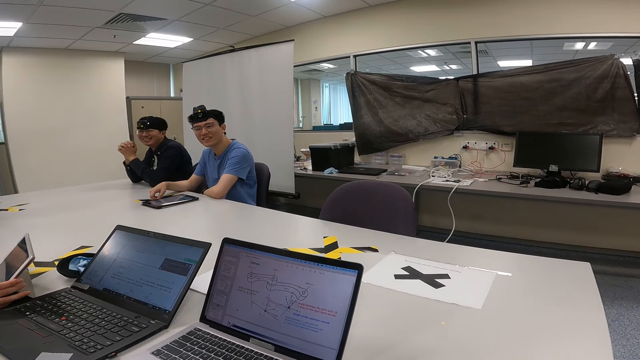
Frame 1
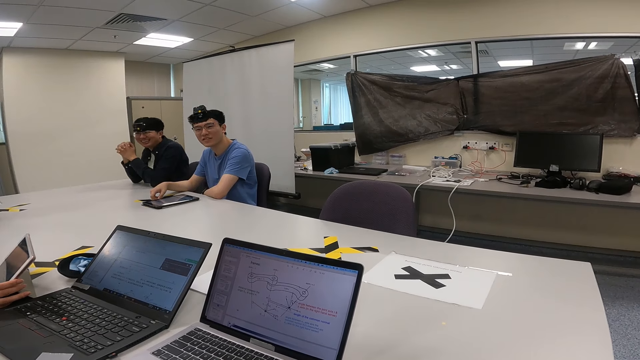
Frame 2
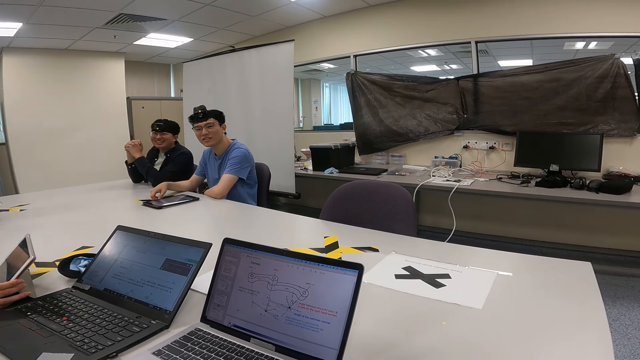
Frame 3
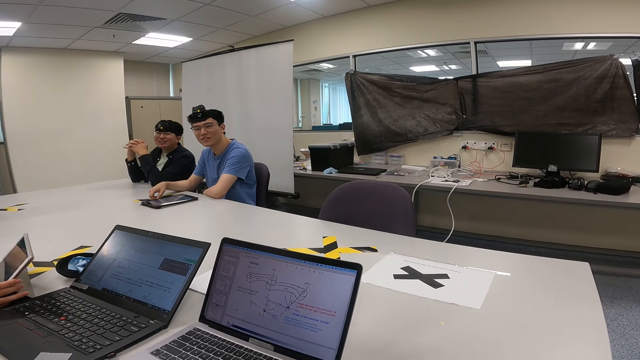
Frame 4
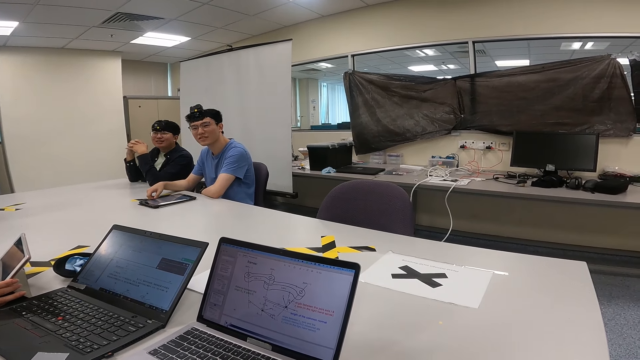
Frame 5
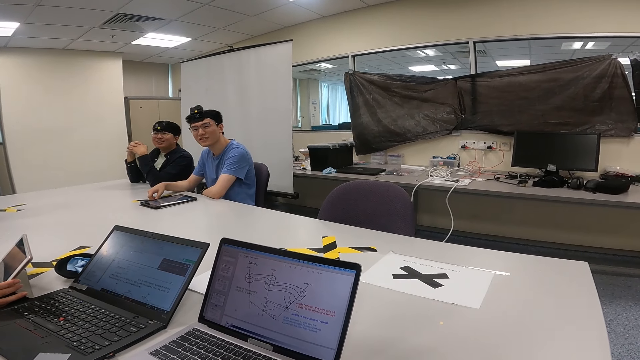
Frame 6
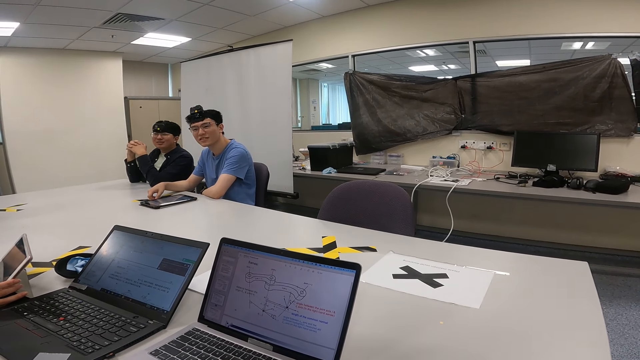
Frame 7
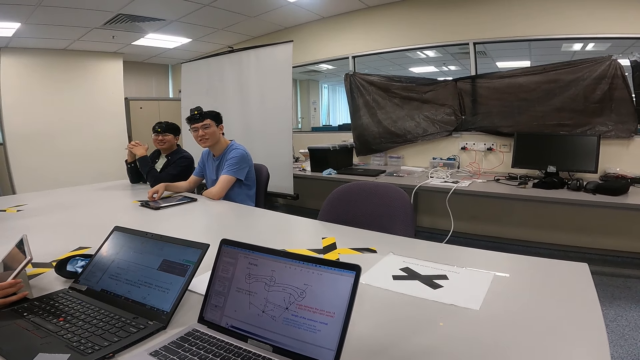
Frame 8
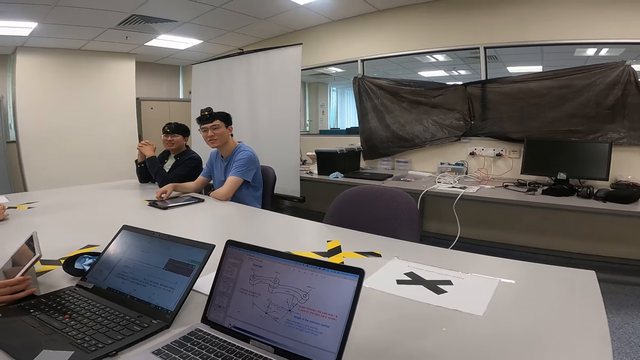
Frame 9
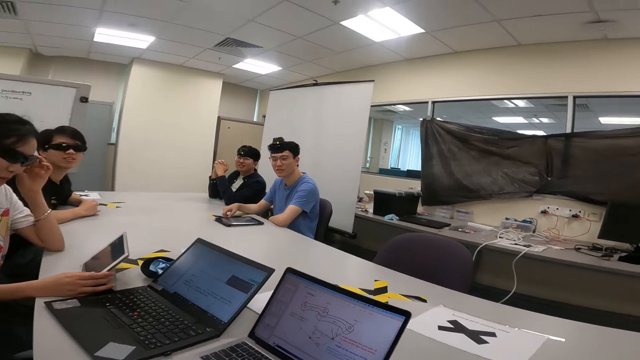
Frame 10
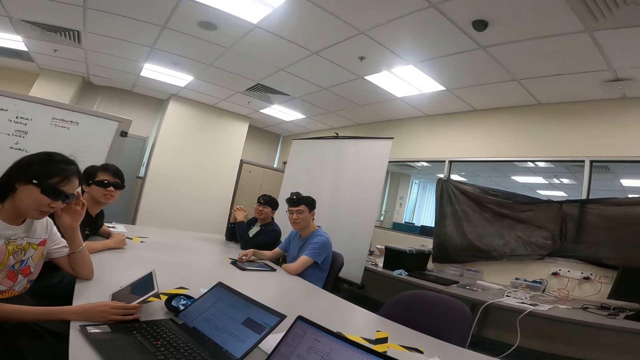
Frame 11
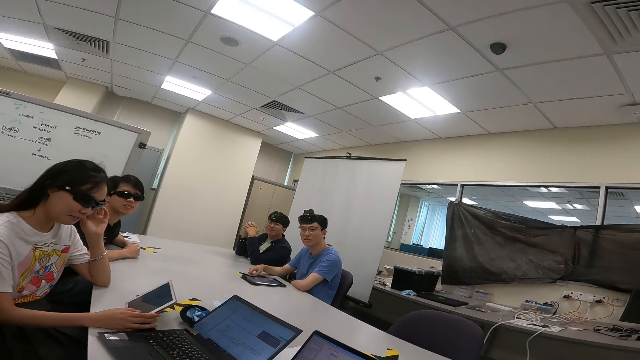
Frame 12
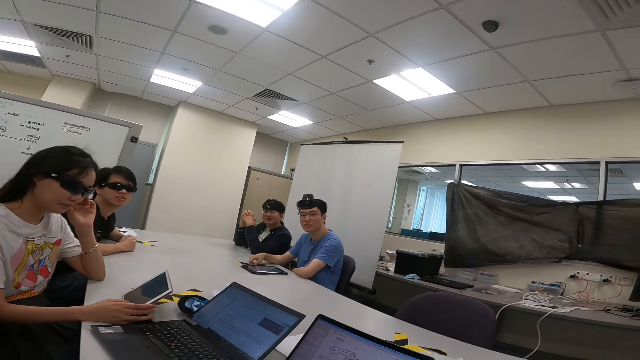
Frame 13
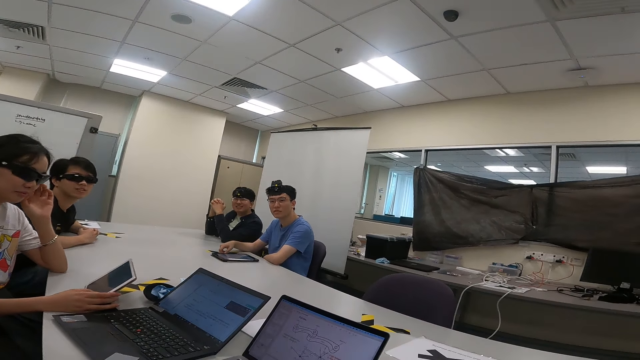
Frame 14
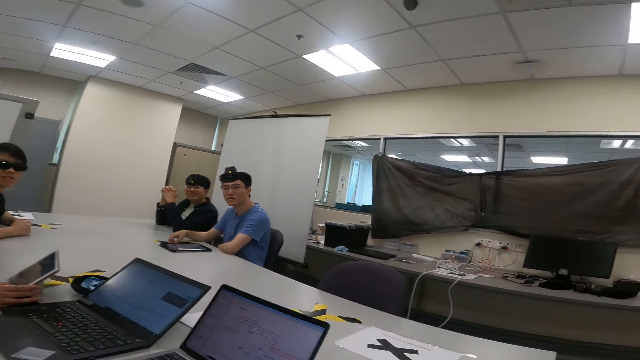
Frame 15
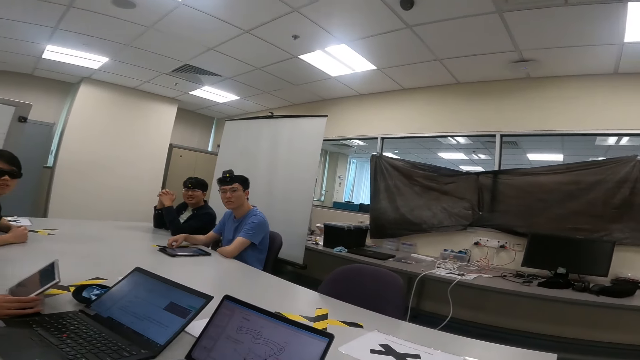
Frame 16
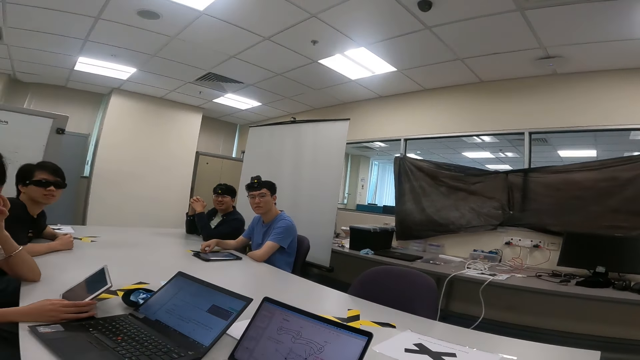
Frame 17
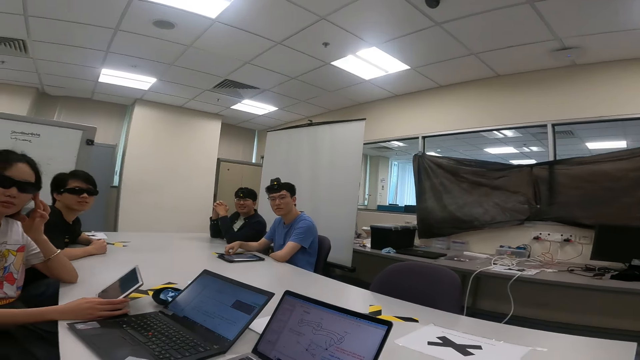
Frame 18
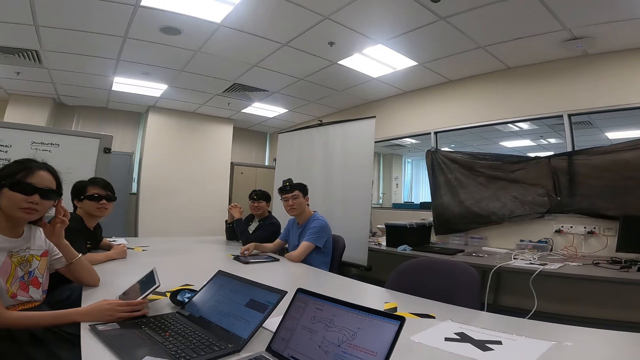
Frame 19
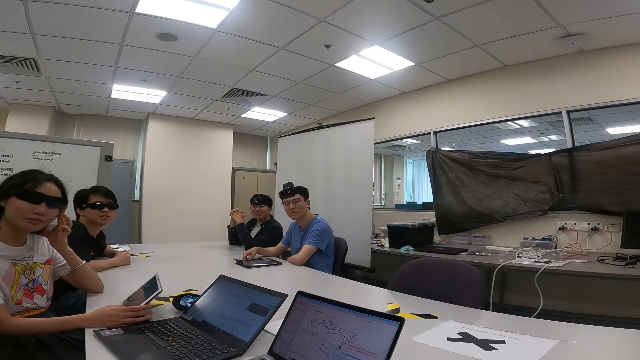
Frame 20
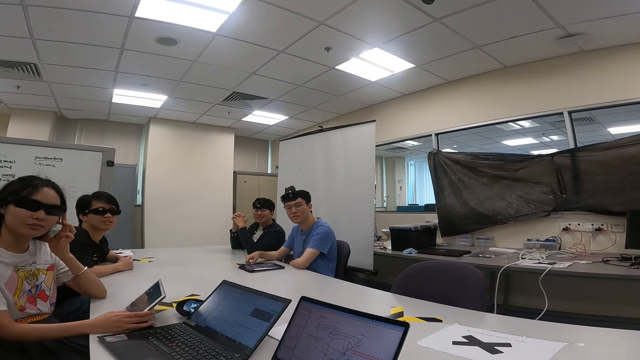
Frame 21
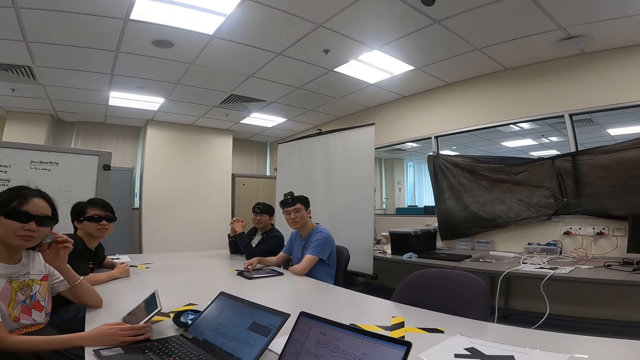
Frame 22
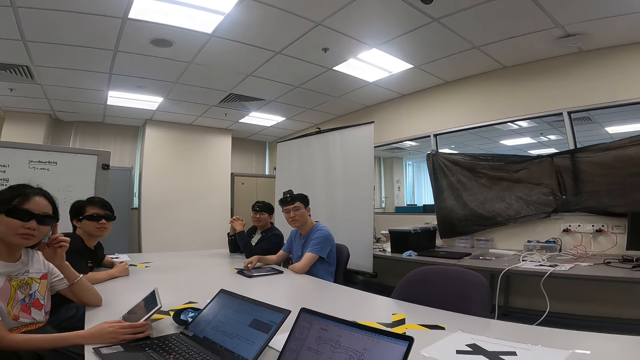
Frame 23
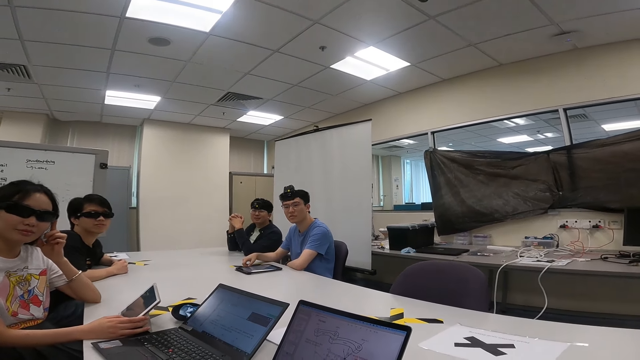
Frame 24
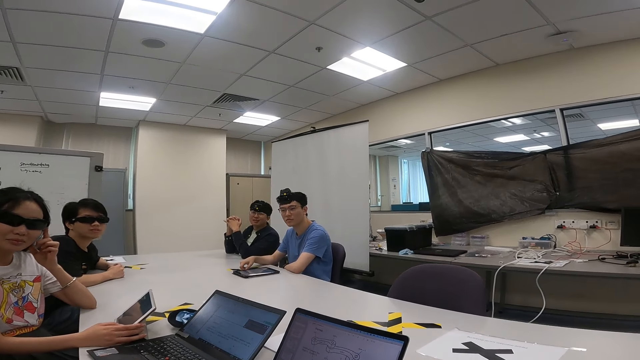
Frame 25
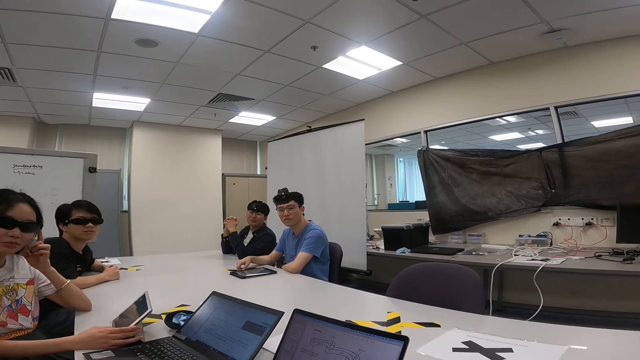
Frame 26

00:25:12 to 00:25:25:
A person moves on the chair. Another person nods the head and lifts the goggles.

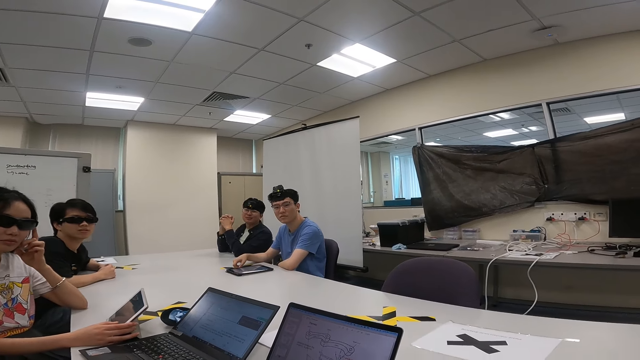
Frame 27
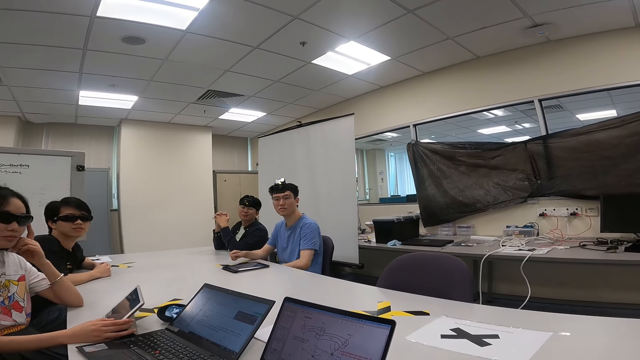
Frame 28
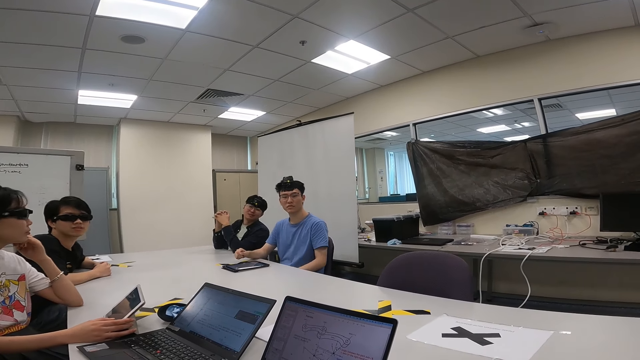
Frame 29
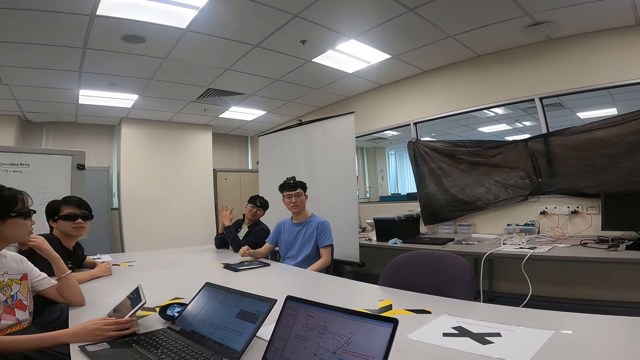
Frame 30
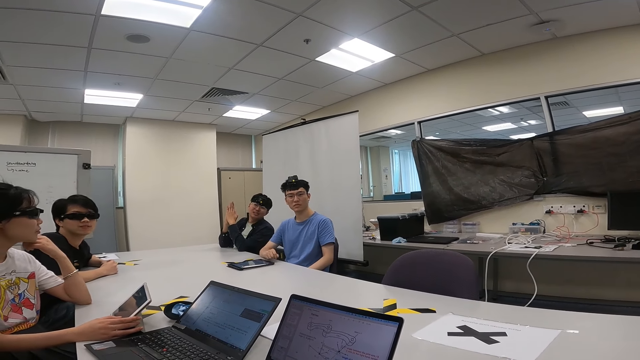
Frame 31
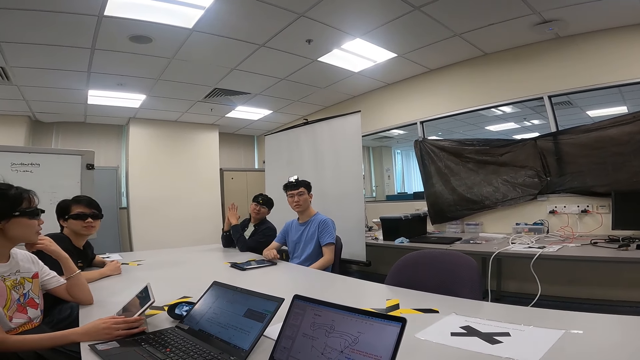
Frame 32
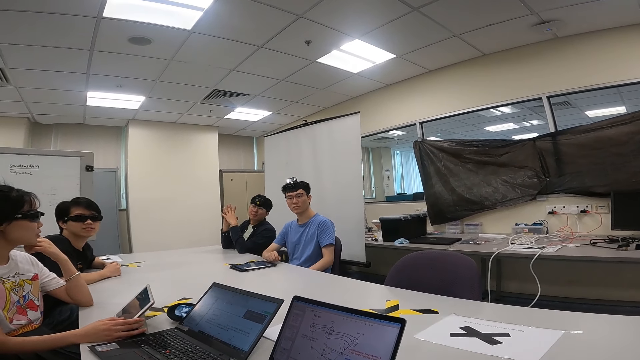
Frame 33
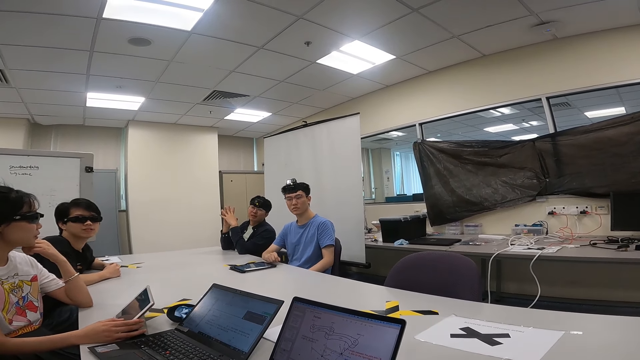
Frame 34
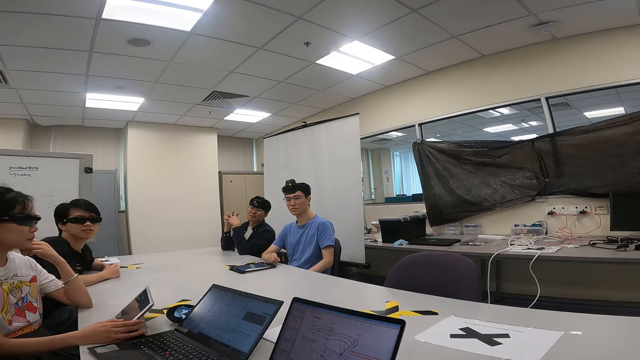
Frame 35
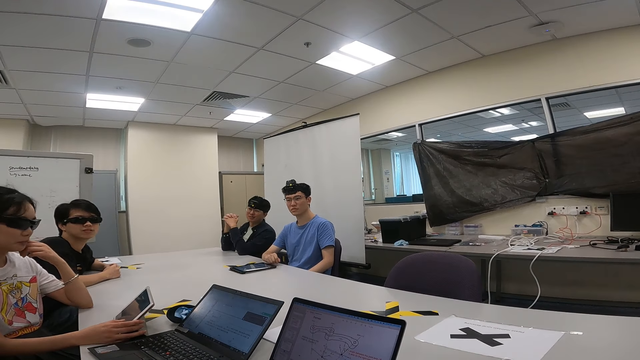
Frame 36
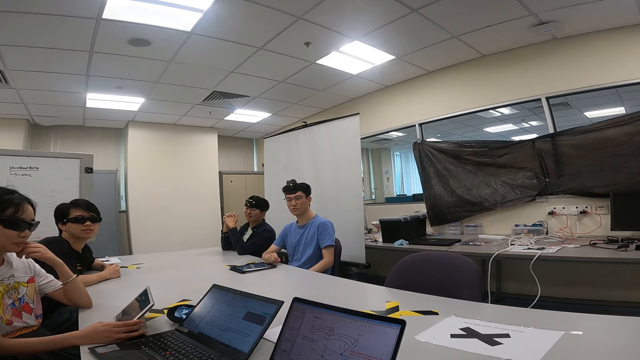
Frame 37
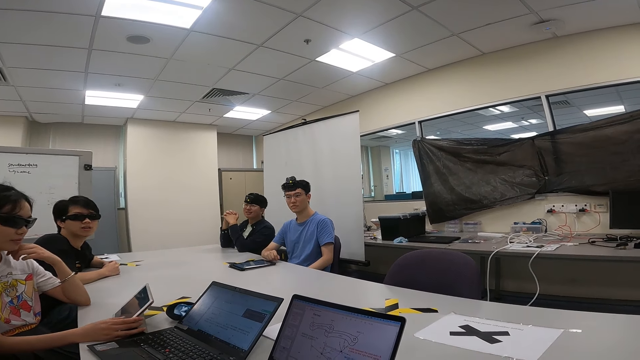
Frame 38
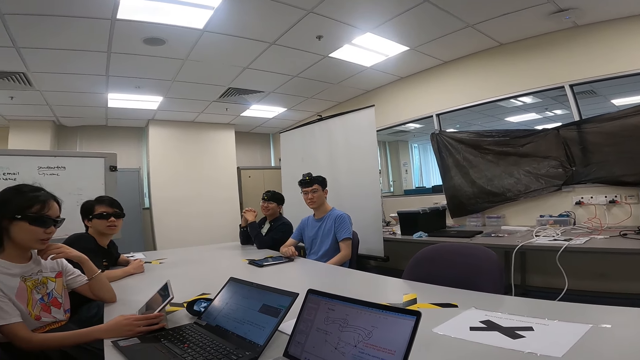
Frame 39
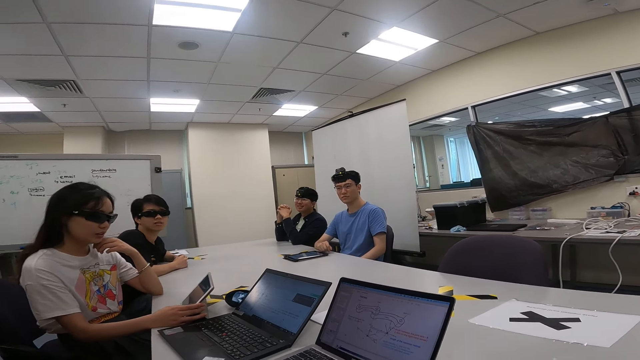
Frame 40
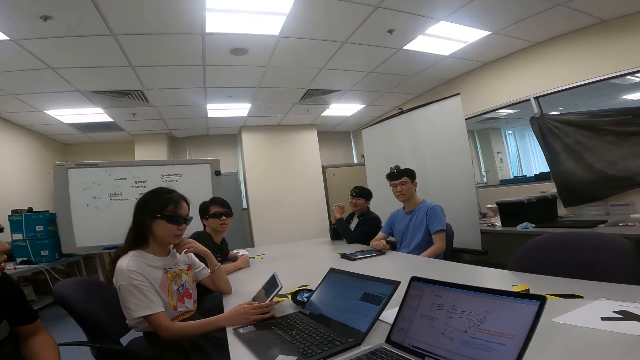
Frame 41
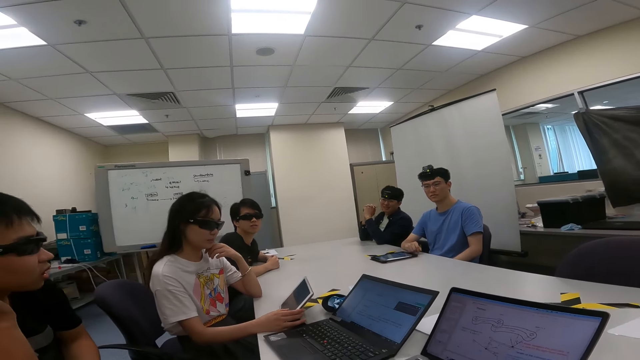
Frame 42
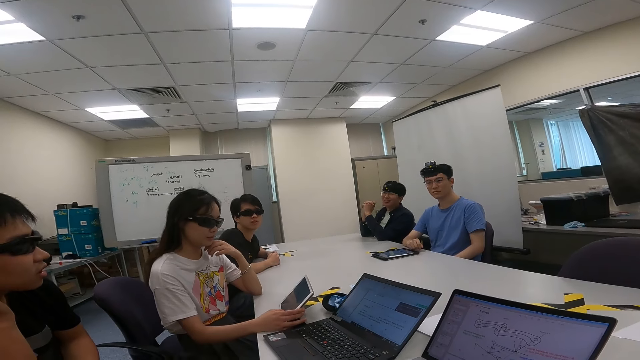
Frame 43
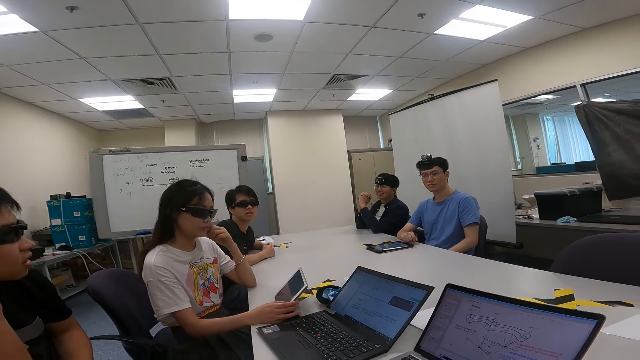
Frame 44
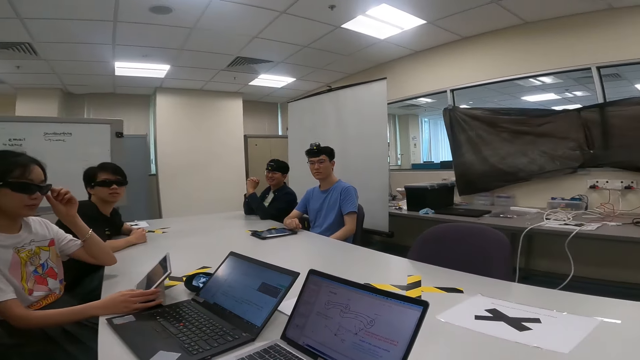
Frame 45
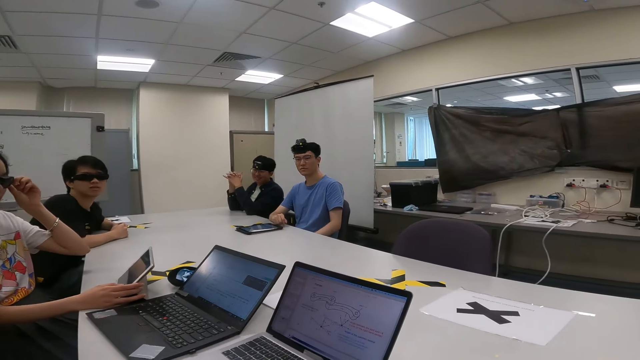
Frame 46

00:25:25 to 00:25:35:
A person moves the hand on the table. Another person stares at the camera wearer. Another person scrolls the tablet.
